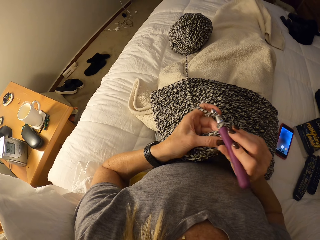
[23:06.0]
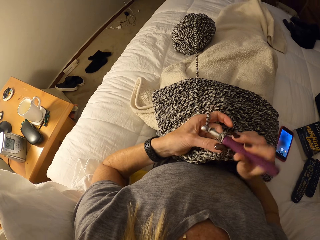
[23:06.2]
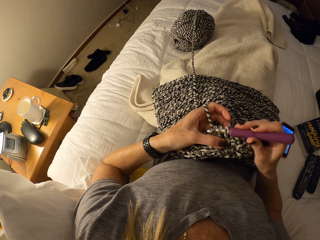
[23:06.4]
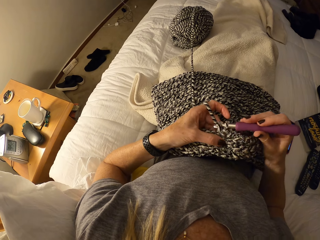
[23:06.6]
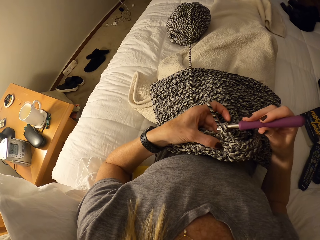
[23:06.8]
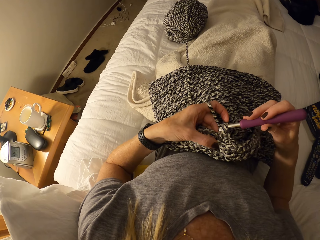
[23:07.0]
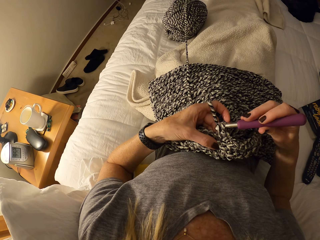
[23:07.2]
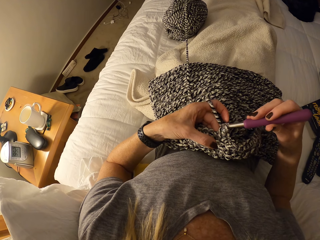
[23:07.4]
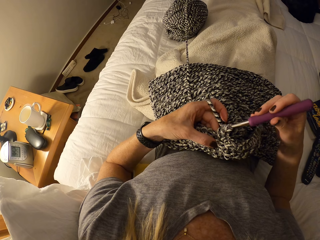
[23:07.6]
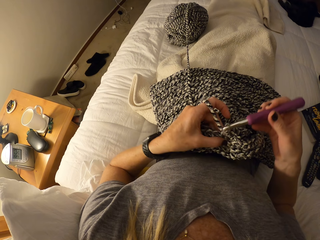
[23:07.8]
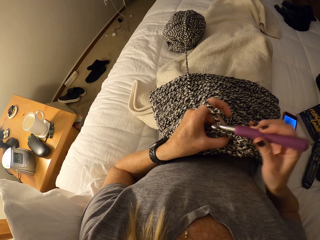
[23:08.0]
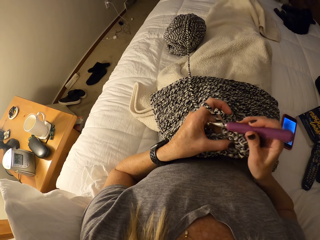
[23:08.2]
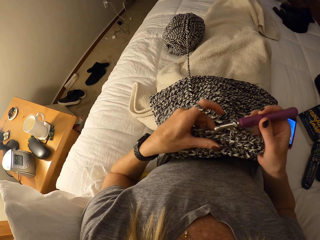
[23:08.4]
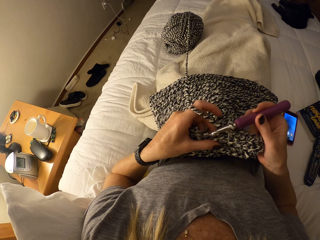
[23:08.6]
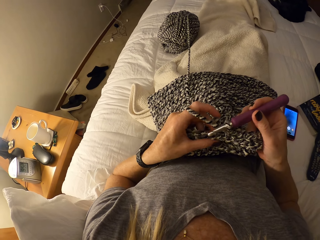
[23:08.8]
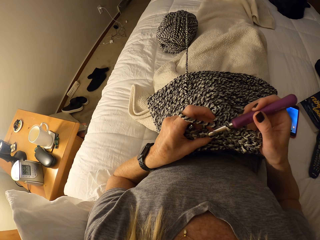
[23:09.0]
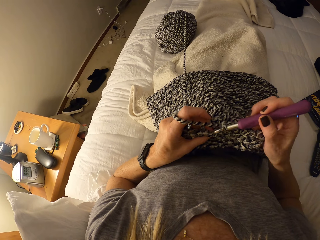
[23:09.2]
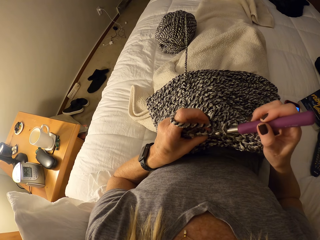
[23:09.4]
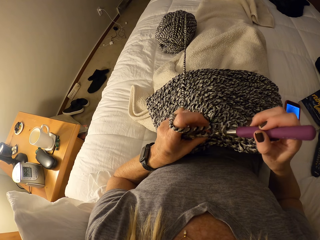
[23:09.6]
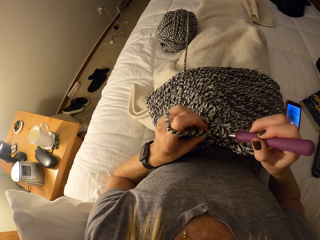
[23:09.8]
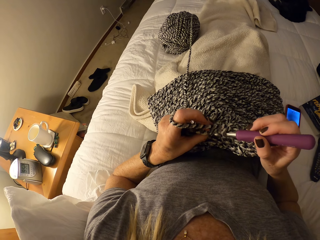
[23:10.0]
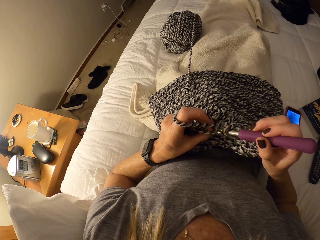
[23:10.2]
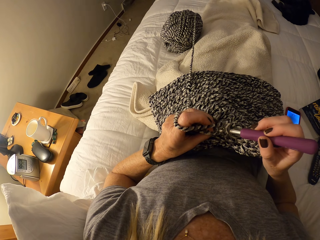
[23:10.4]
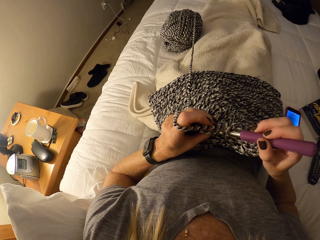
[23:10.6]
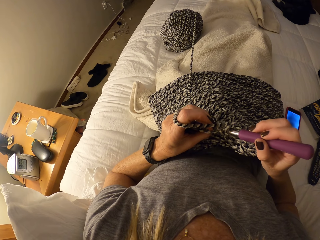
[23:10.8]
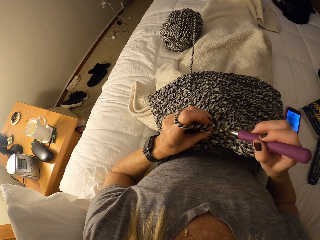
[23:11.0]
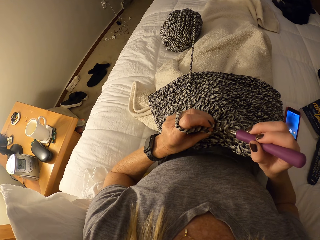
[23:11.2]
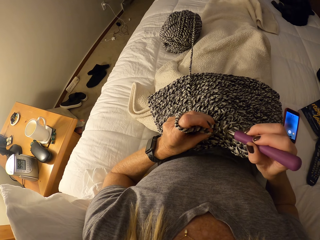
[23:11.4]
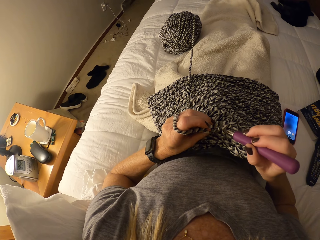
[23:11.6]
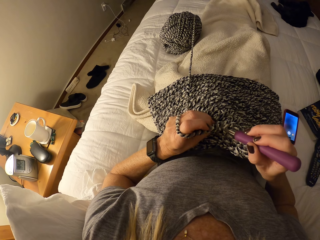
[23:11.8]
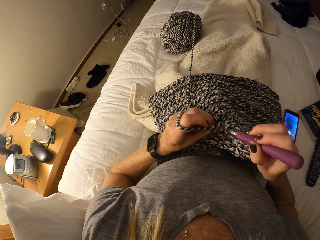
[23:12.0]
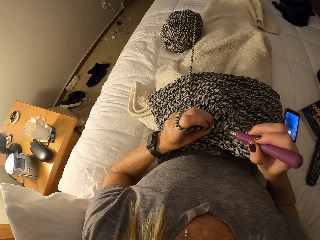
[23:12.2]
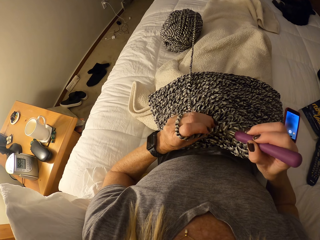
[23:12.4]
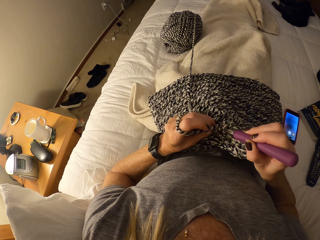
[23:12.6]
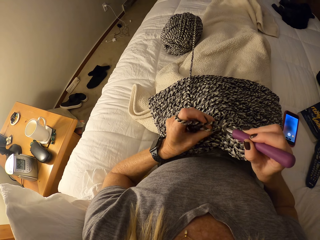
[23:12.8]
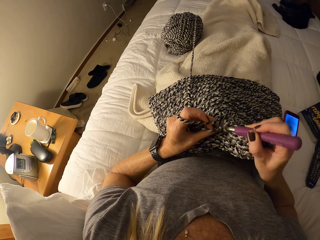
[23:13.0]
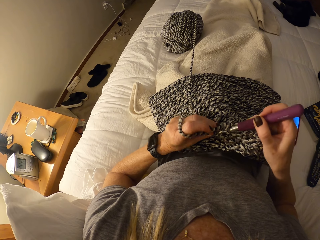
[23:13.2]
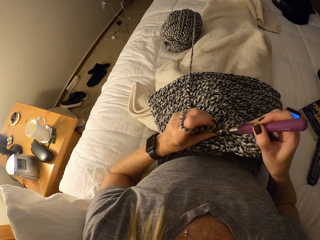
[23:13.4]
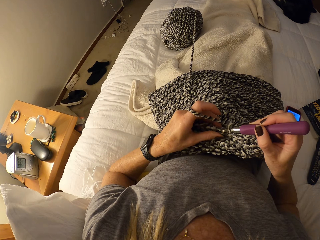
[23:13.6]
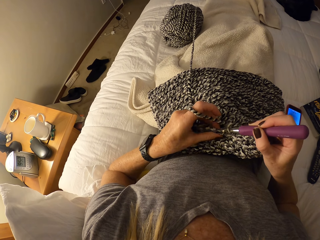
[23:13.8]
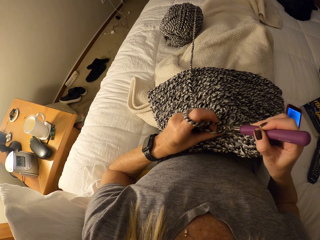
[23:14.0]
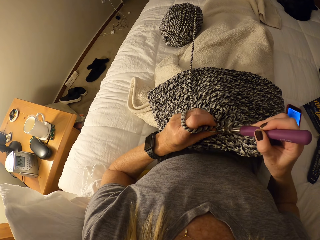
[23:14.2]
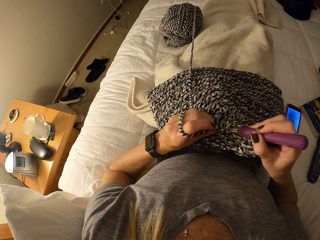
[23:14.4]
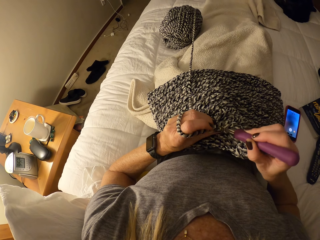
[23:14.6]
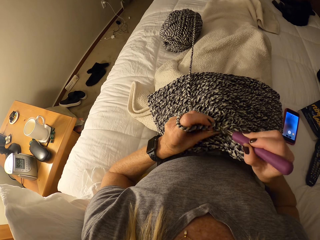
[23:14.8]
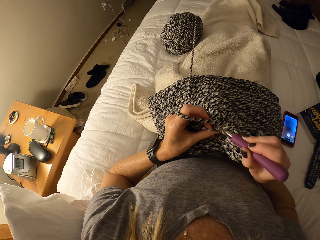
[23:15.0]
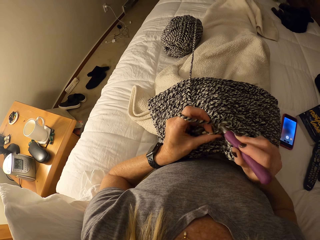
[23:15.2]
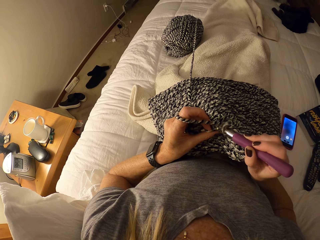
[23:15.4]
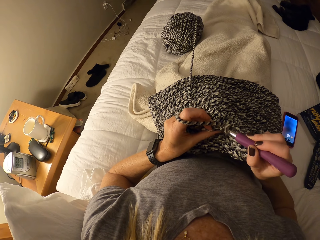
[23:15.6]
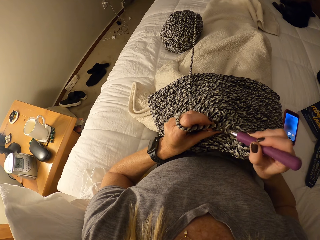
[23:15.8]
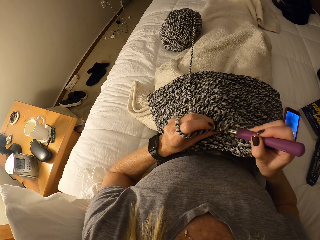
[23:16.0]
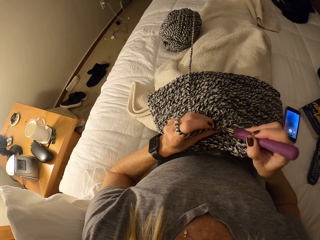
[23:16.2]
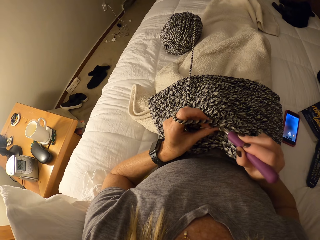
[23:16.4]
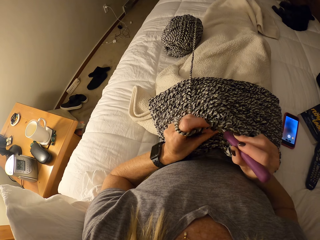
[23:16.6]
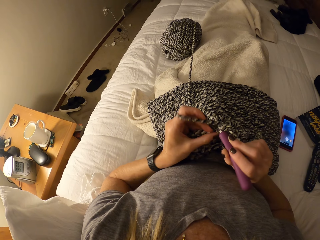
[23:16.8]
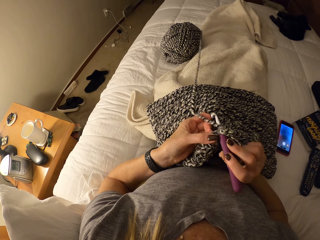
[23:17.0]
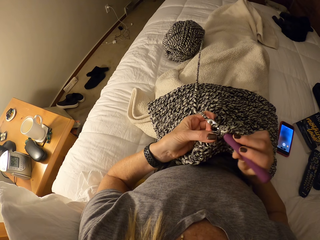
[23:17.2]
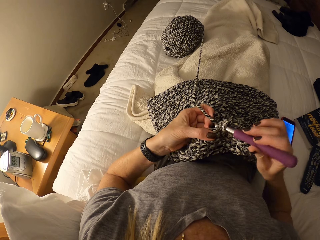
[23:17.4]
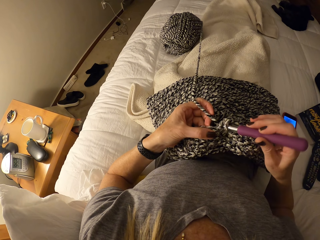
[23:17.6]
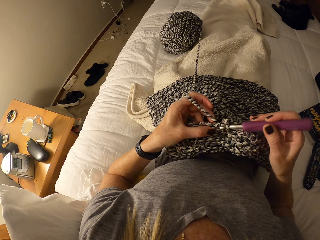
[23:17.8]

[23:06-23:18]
The camera wearer sews the fabric.

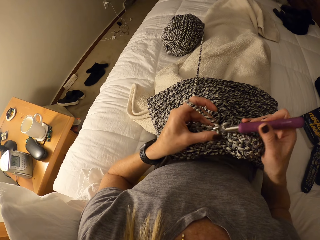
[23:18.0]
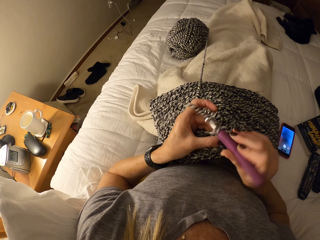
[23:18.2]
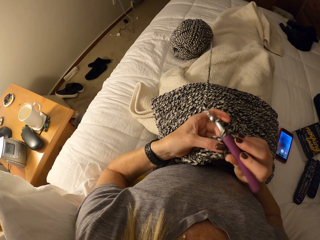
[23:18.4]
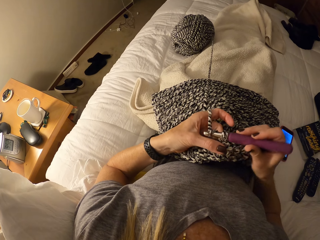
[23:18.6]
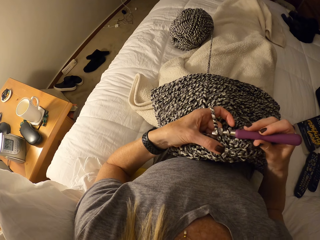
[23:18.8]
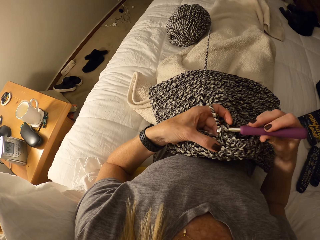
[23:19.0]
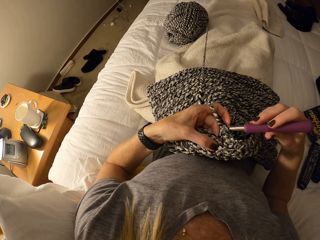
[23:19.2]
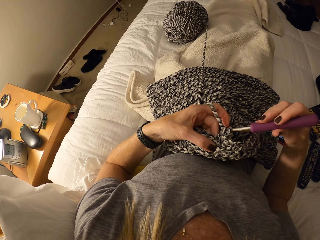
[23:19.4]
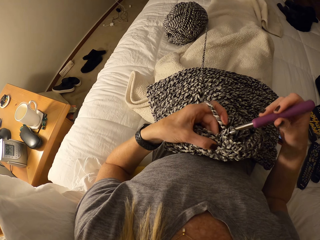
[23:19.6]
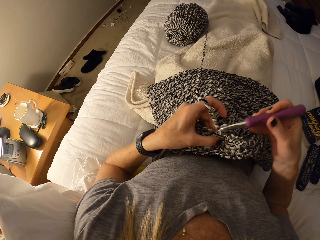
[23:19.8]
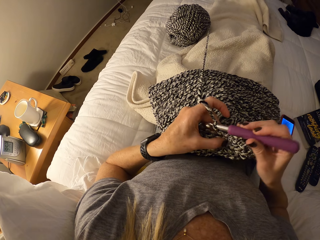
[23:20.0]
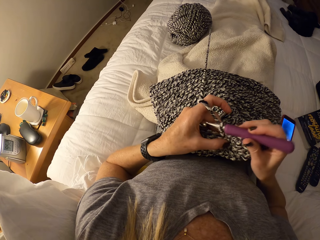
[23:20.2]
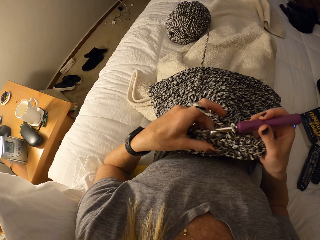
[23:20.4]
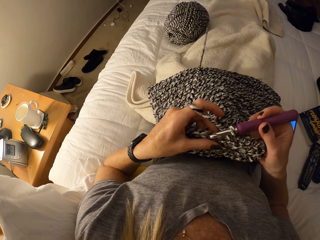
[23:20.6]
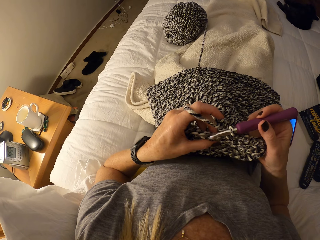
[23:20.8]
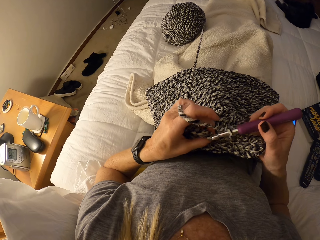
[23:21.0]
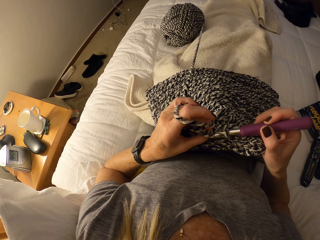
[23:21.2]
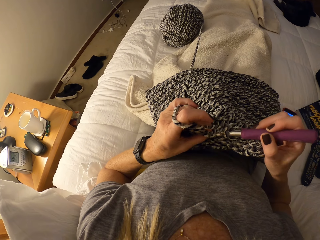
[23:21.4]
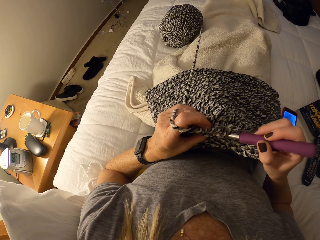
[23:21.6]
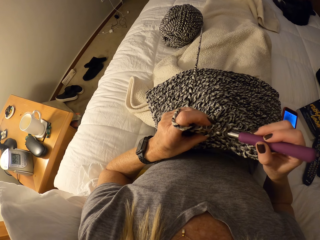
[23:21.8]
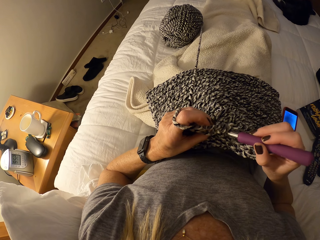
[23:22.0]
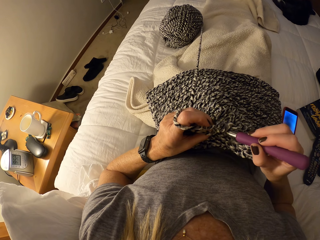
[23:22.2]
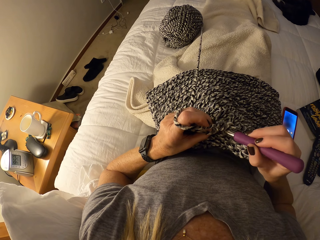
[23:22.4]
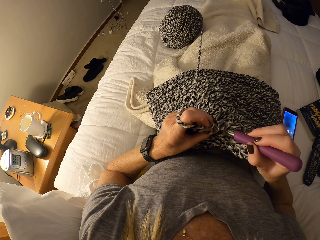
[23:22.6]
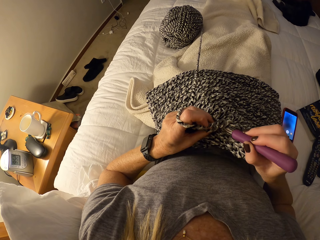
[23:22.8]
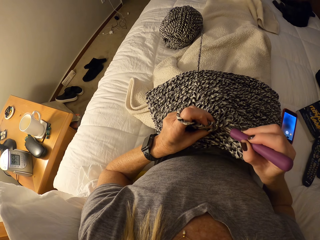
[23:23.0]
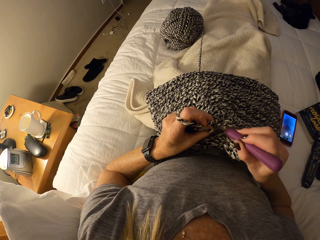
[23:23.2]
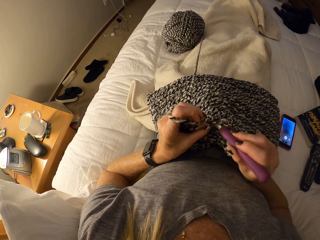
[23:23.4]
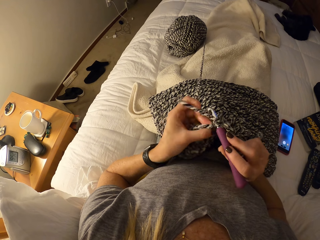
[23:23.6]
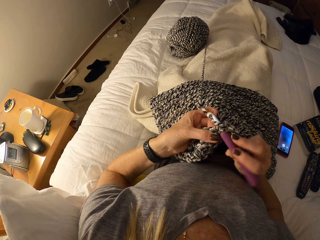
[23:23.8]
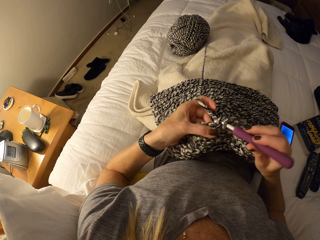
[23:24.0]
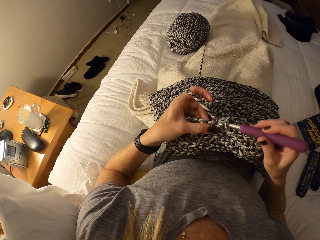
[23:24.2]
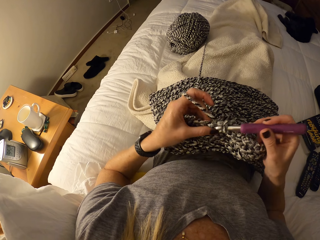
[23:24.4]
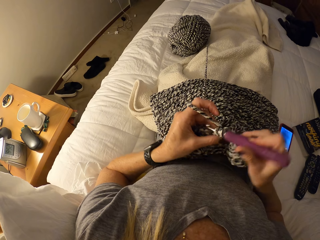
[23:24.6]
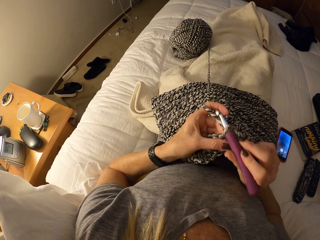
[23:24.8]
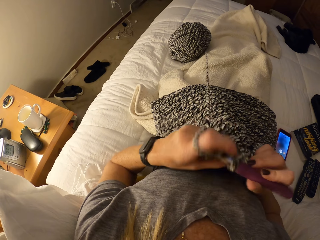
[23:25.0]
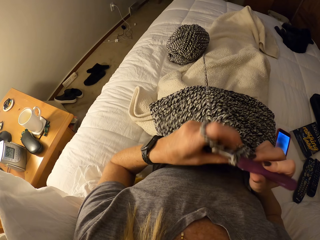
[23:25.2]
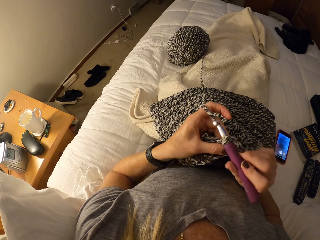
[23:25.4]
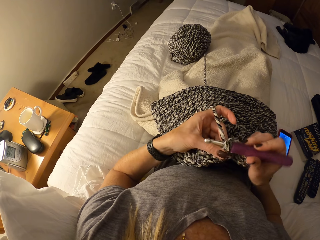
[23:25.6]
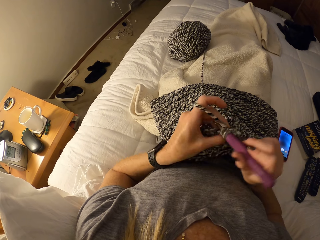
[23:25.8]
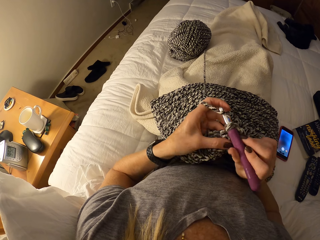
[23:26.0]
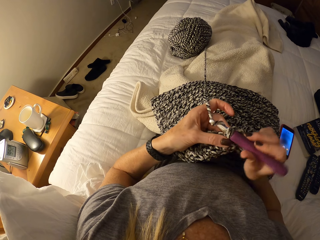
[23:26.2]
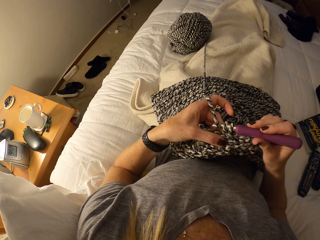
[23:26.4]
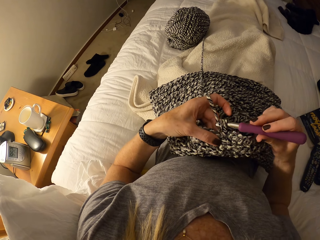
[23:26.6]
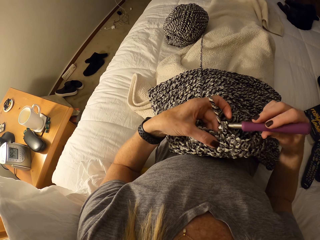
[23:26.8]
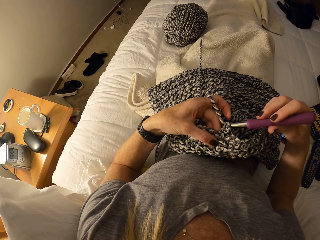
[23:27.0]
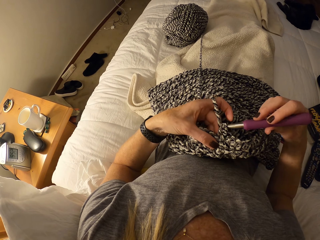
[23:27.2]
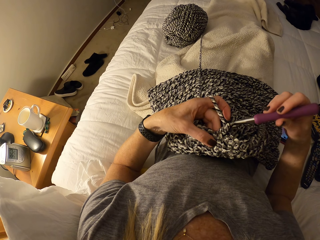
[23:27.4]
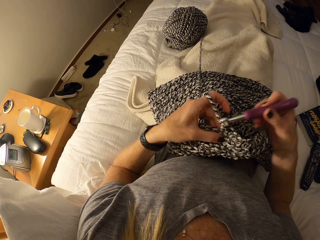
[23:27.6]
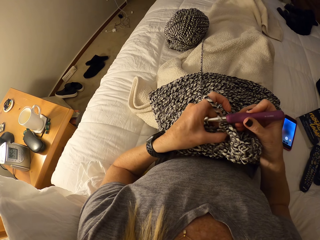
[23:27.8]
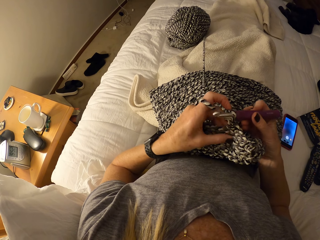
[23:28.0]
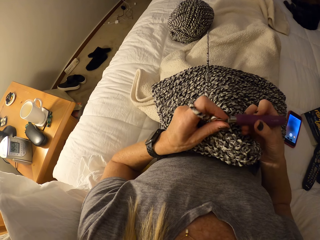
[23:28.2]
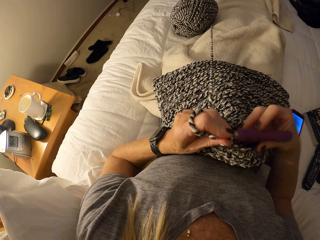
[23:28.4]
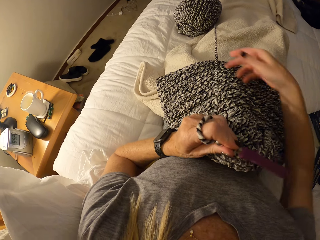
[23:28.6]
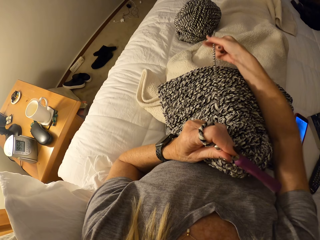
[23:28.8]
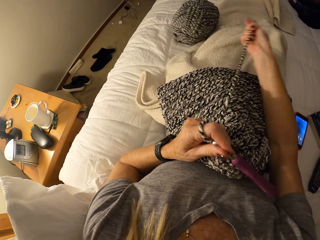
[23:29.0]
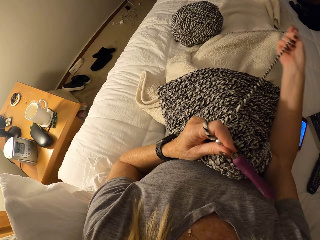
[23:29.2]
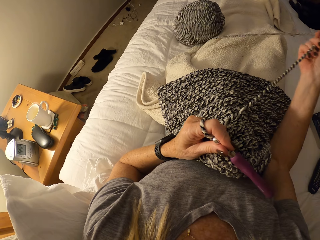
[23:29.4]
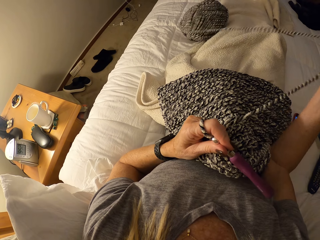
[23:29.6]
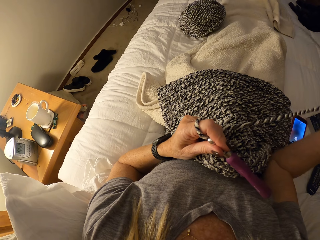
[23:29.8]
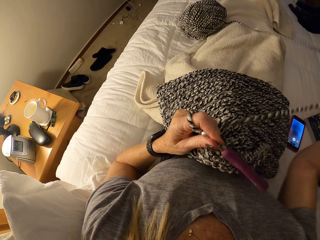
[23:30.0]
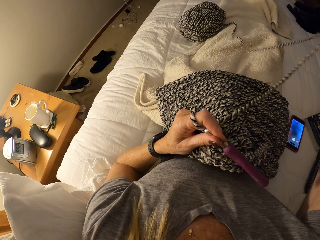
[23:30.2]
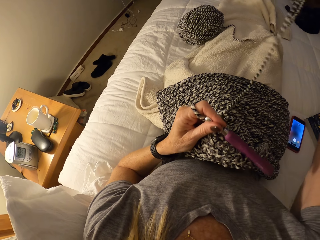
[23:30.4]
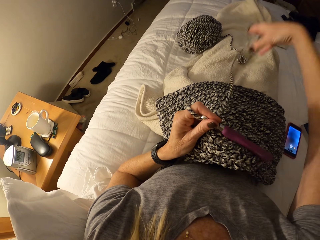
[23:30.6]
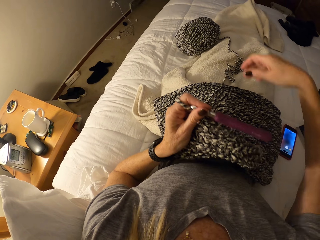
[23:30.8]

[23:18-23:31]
The camera wearer knits the fabric. They pull the knitting wool by the right hand and unfold the yarn.
